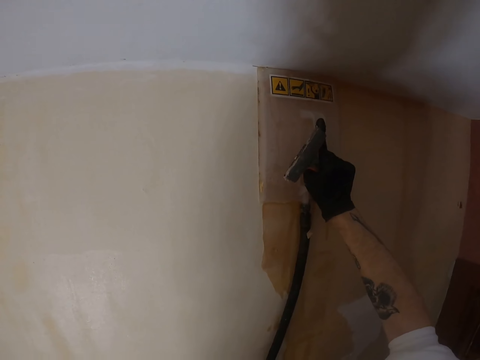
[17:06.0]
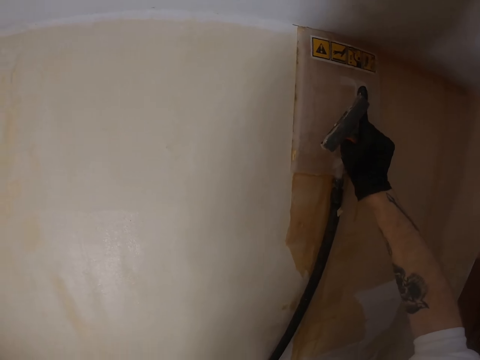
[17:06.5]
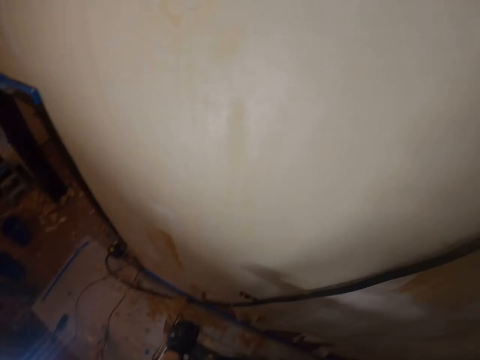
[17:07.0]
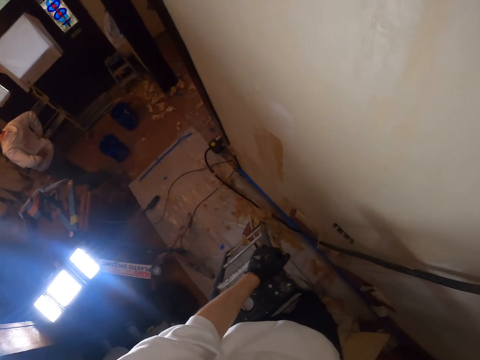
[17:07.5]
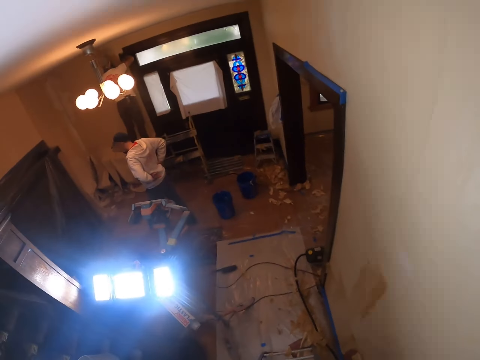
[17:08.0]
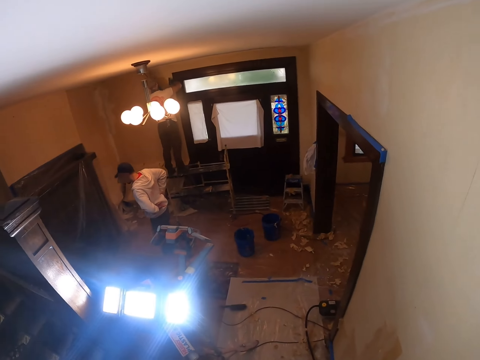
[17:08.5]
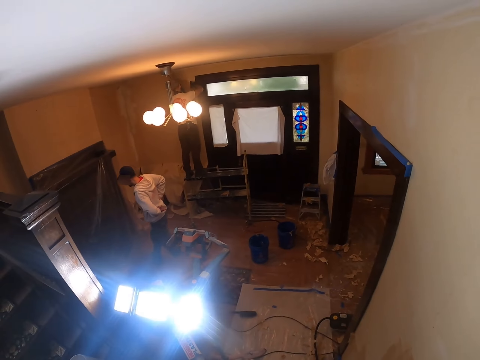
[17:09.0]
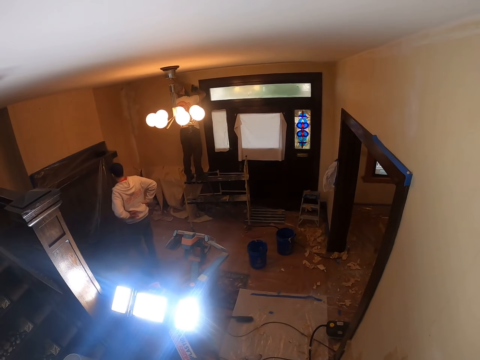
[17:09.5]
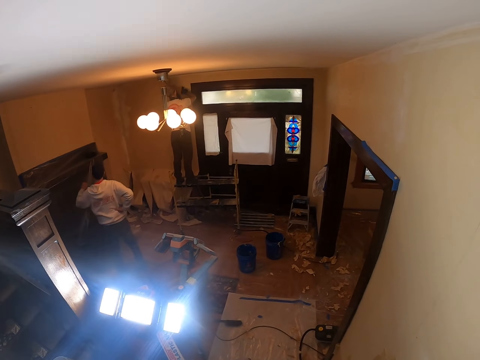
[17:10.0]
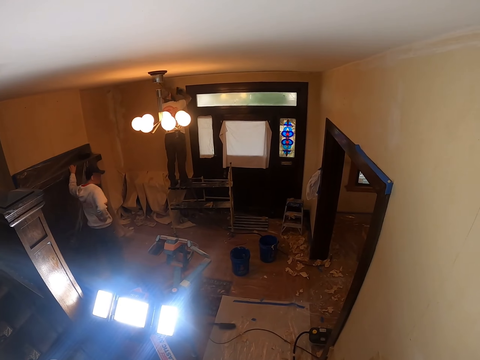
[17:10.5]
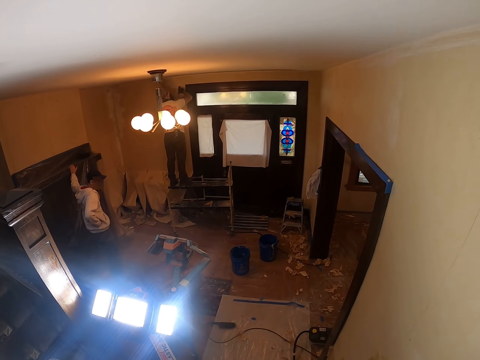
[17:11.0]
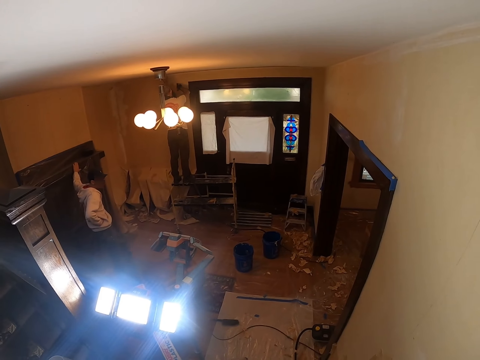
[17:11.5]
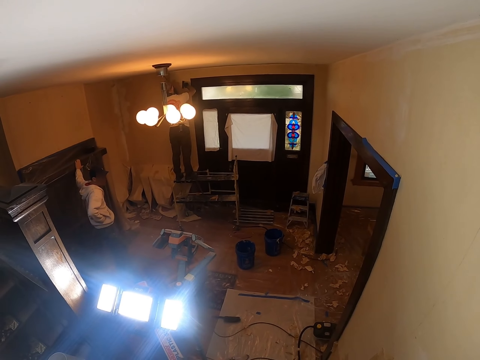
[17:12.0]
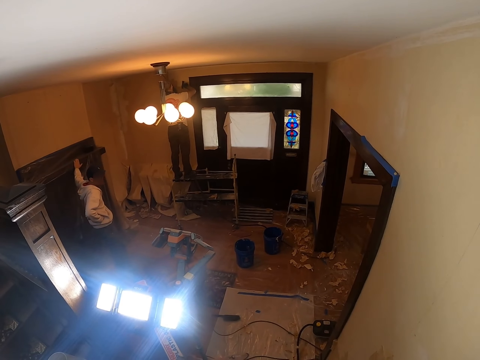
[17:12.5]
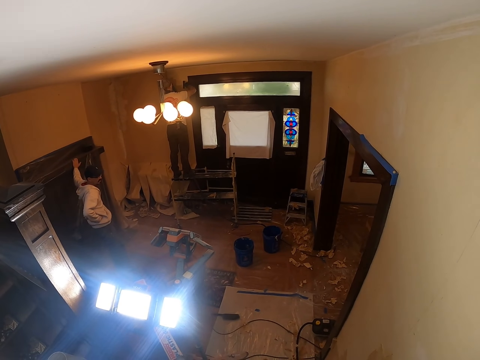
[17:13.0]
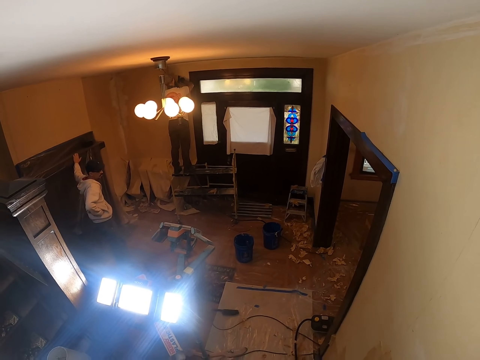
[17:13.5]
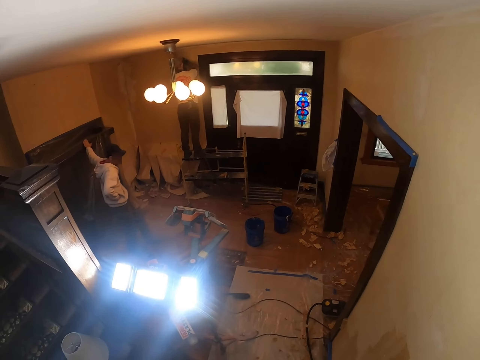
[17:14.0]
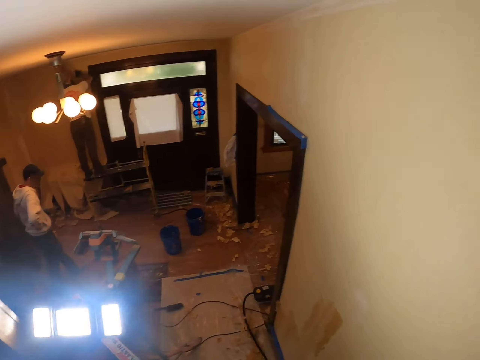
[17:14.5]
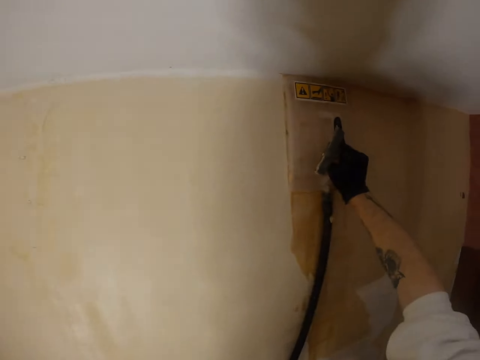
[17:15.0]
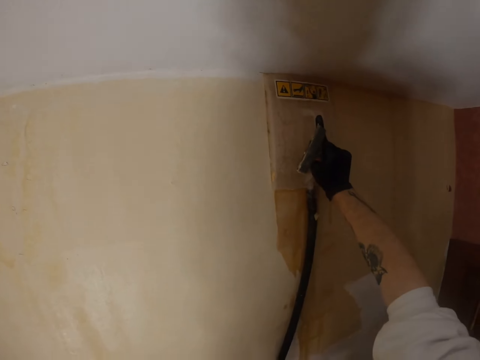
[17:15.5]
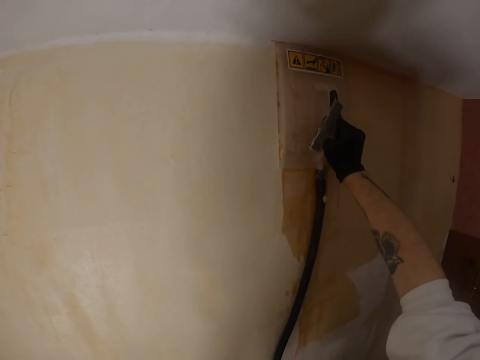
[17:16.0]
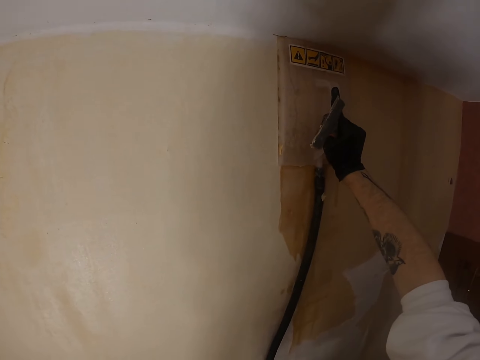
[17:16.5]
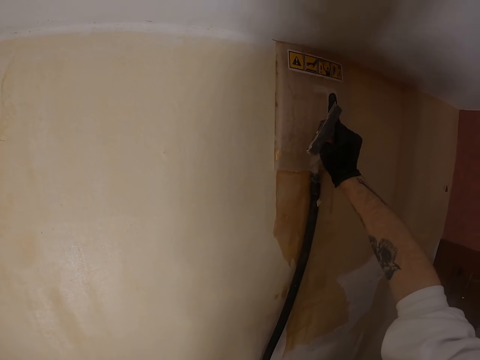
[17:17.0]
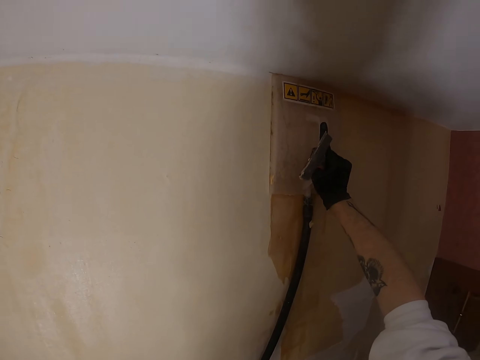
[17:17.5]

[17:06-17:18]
A person walks around. The camera wearer looks around.

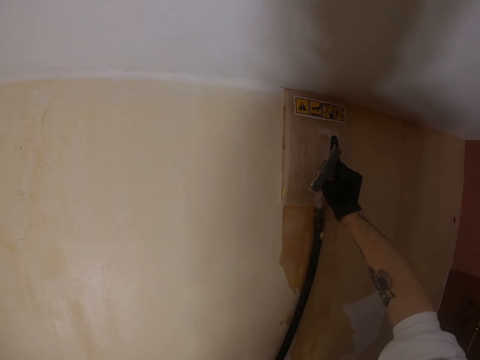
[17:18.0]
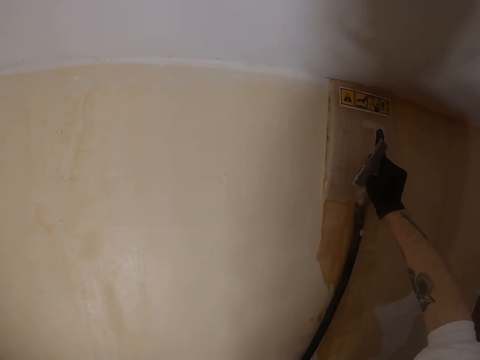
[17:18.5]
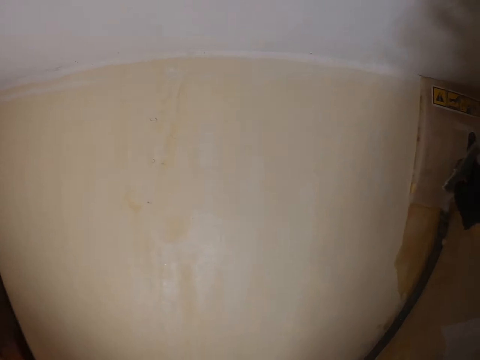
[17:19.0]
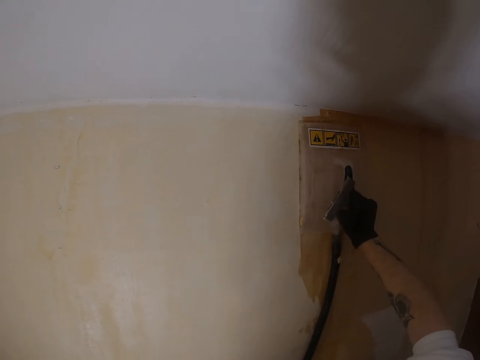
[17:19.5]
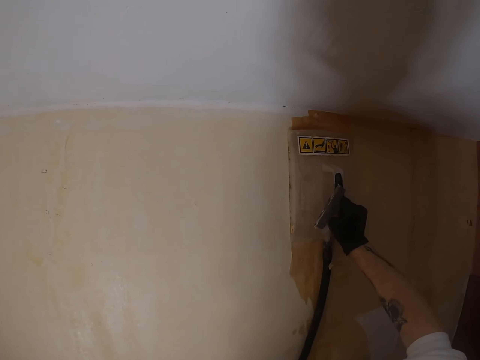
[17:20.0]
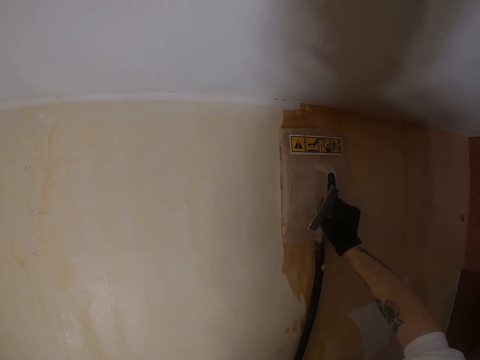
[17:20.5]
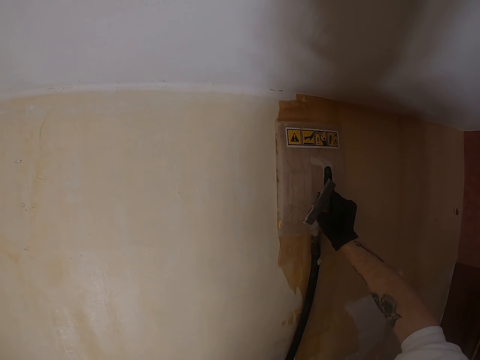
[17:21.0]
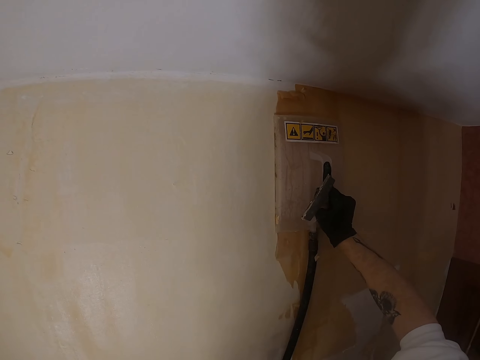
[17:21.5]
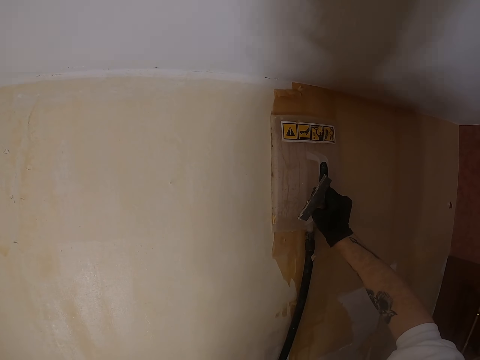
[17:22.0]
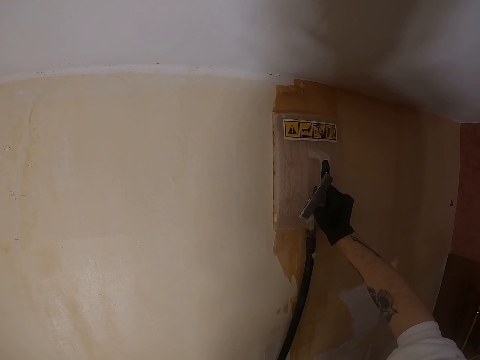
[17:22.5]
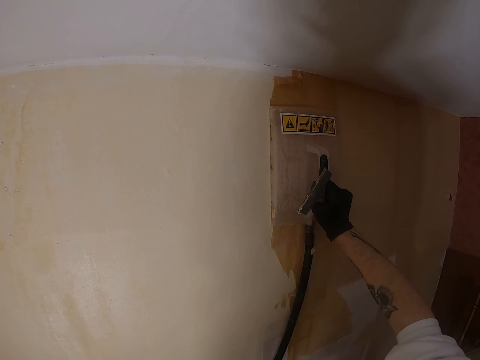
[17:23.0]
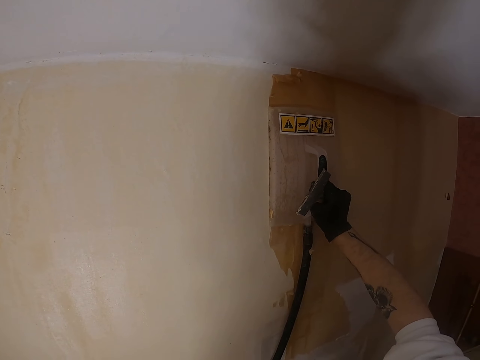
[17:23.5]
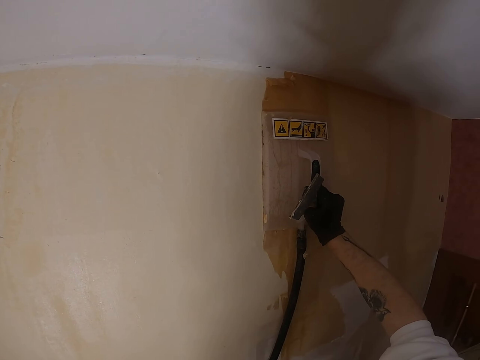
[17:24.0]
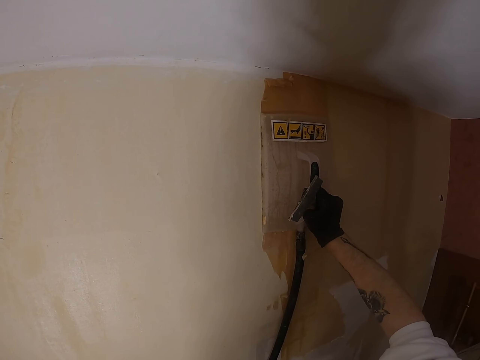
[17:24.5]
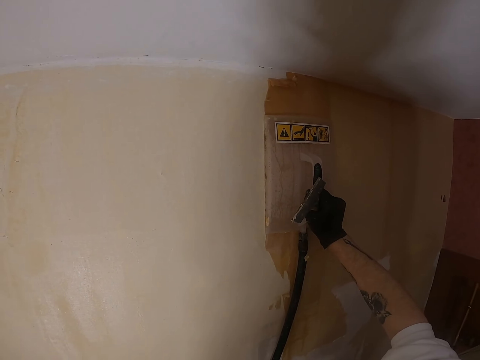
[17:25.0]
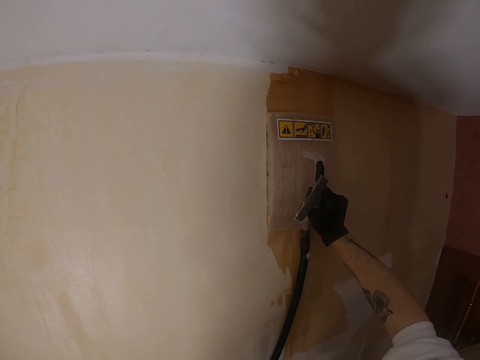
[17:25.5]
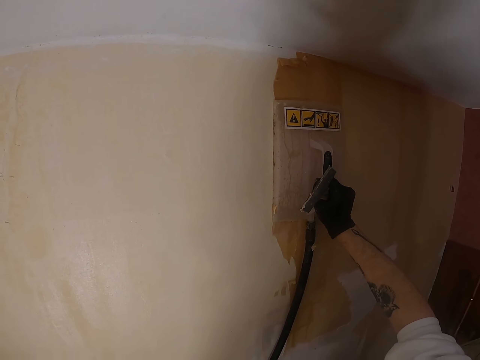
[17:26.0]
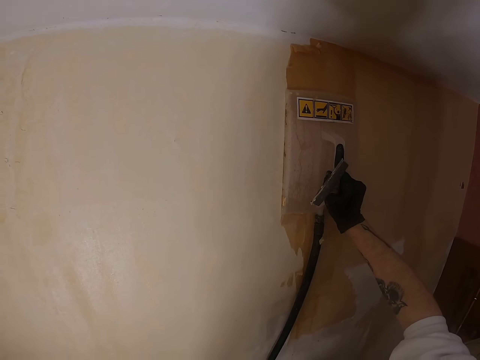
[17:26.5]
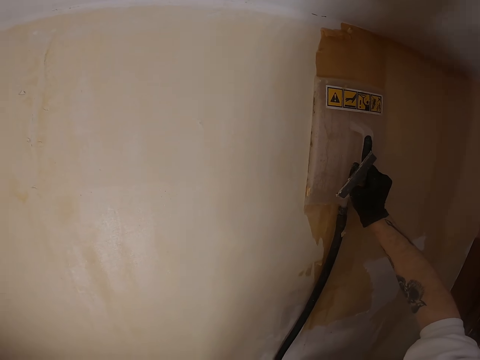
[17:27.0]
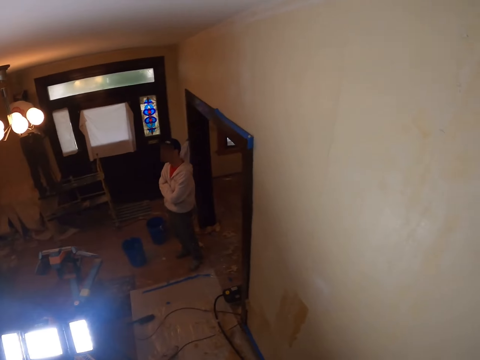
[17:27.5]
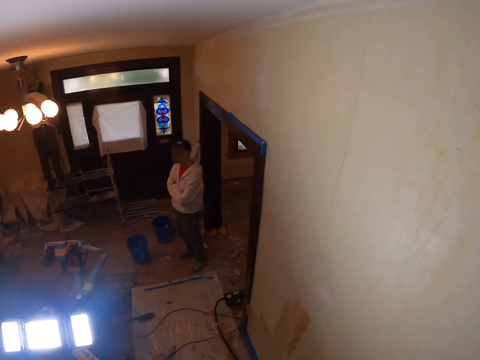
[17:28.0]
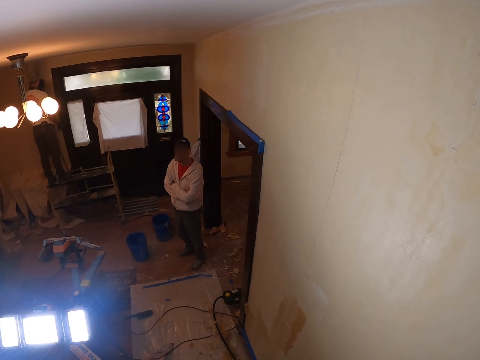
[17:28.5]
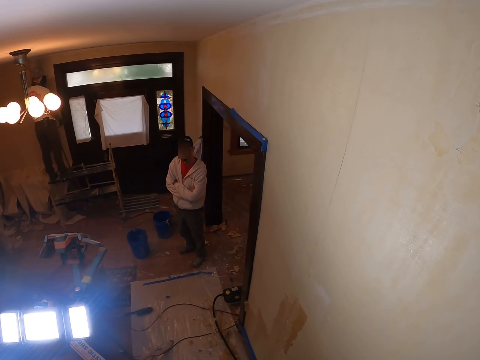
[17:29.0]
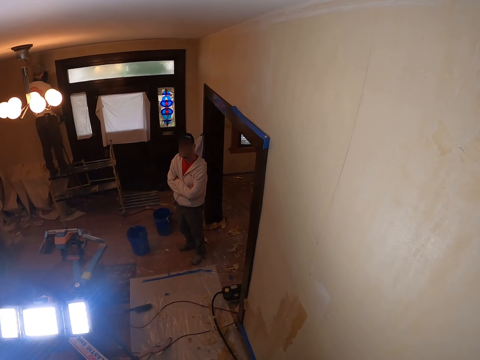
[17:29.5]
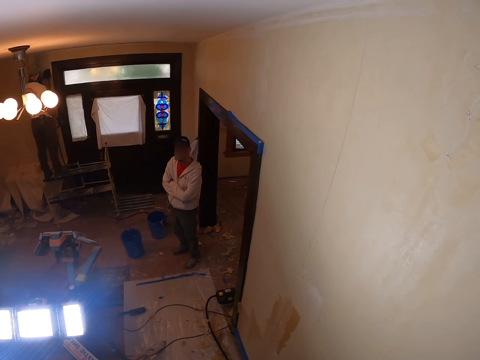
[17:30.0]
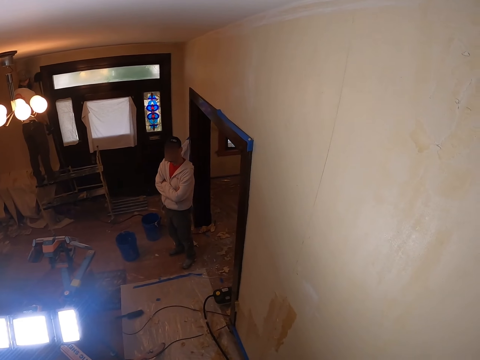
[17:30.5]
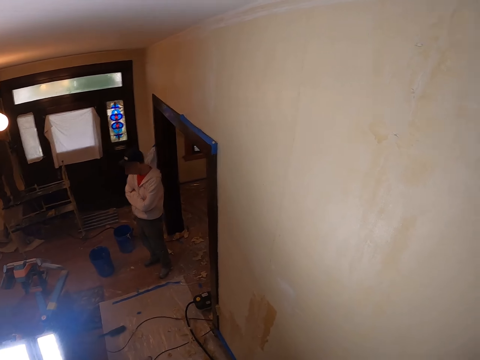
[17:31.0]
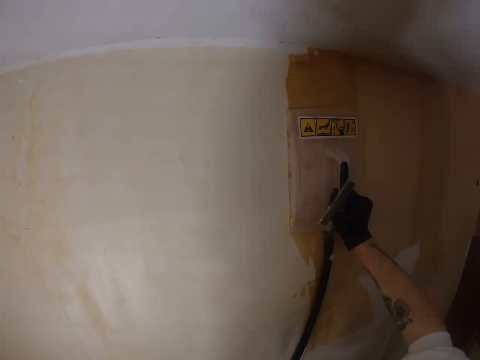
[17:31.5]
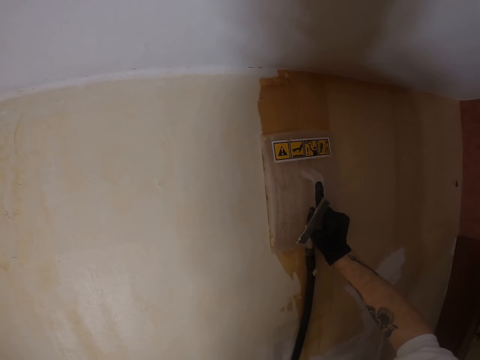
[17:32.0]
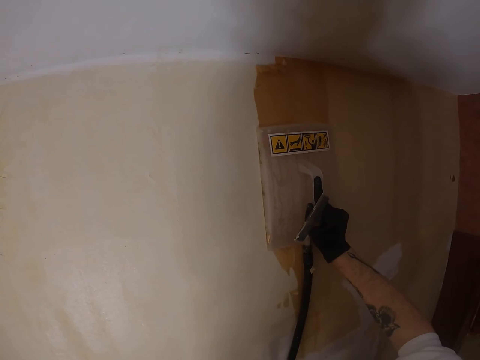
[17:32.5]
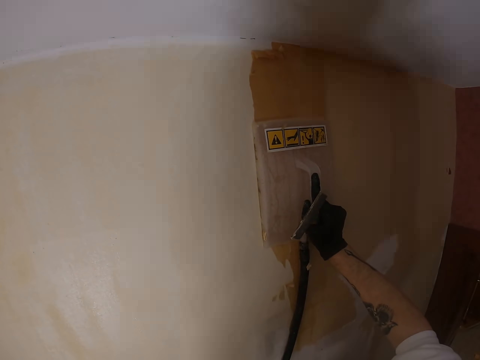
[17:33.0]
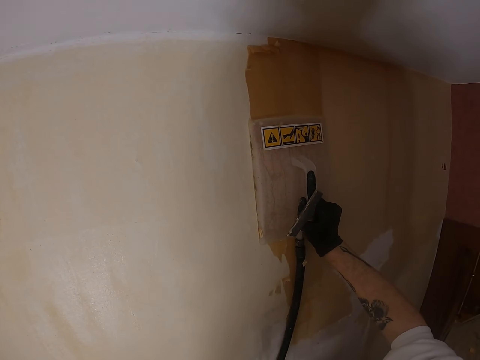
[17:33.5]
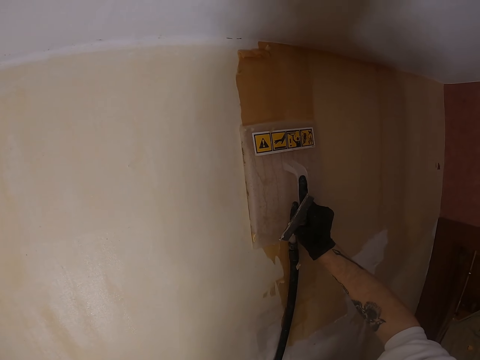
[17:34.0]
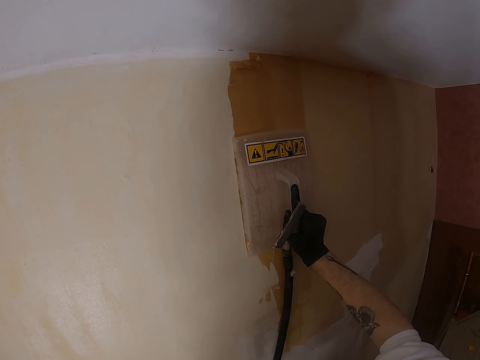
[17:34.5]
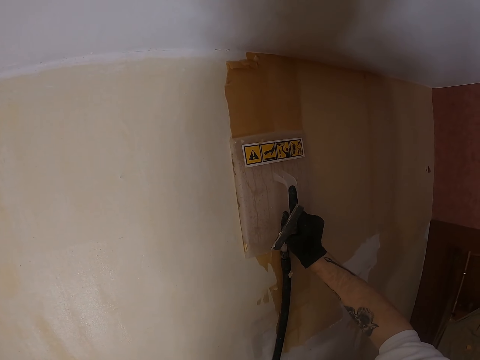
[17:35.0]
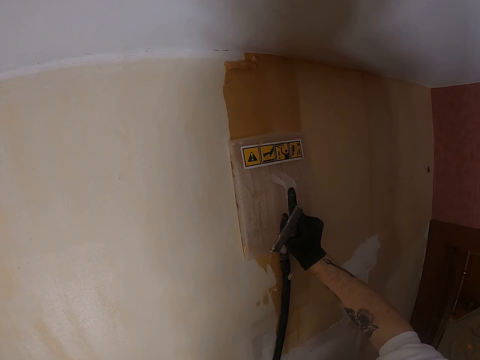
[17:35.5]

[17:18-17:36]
The camera wearer moves the plastic float. They look around. They move the plastic float.
